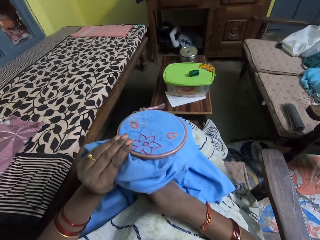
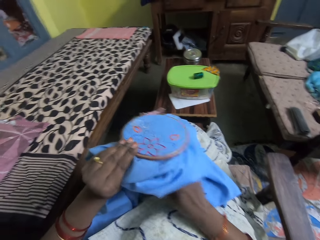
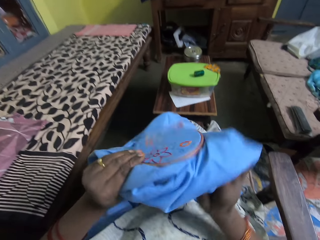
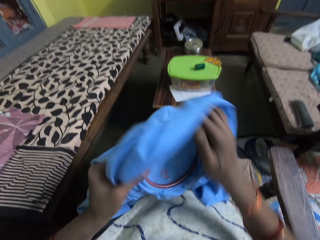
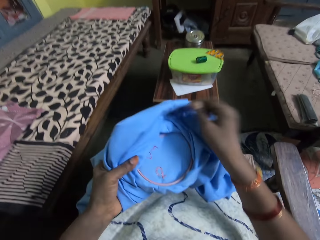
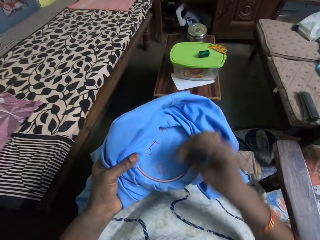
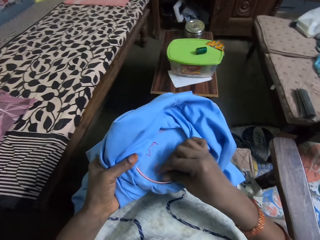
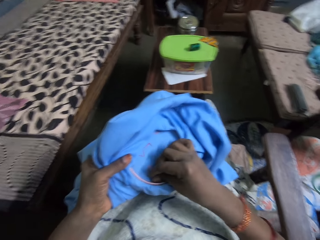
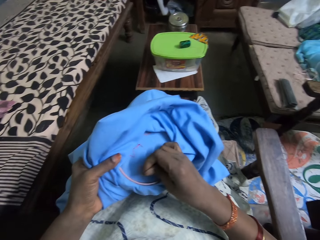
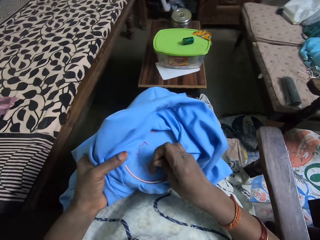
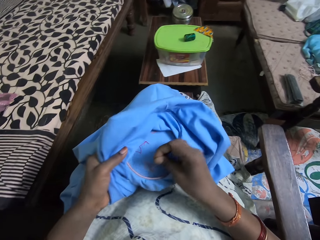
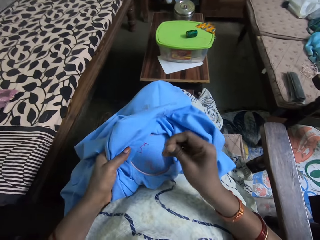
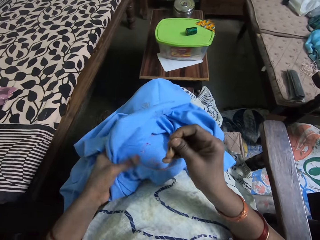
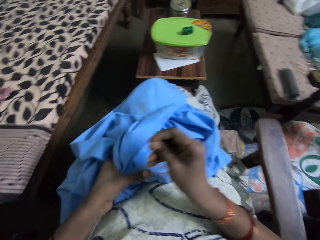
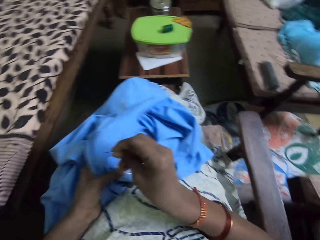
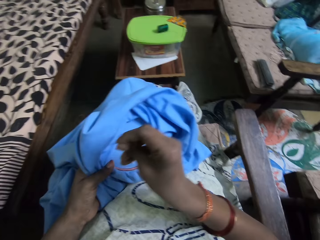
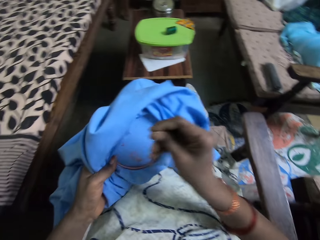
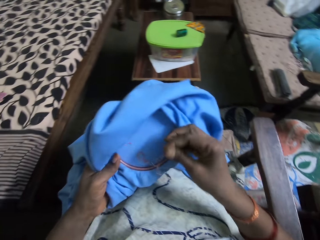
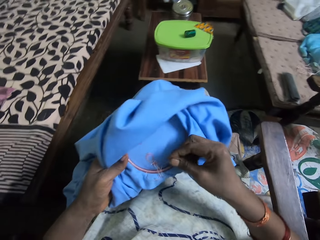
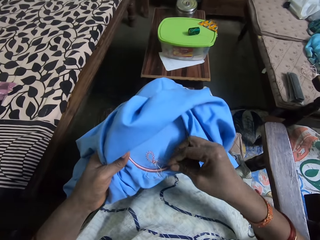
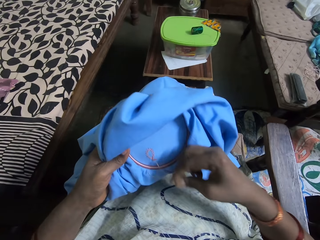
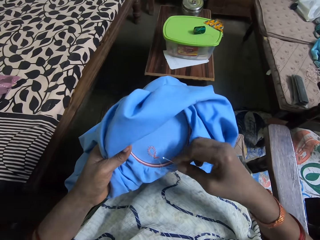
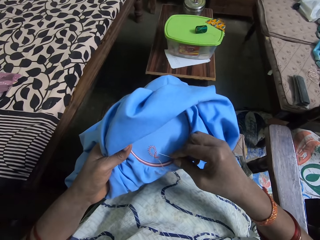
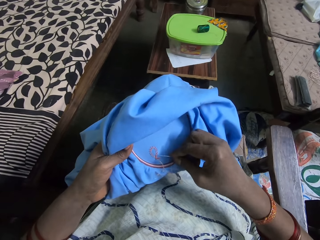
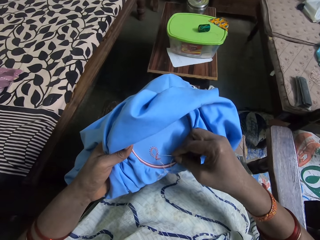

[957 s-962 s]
The camera wearer adjusts the fabric with her right hand. She picks up a sewing needle. She embroiders on the fabric with the threaded needle in her right hand. She adjusts the thread. She interacts with a woman. She sets the sewing needle on the fabric.
